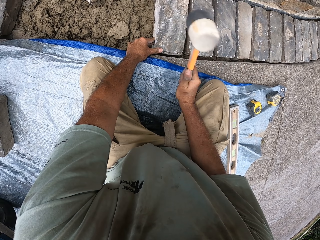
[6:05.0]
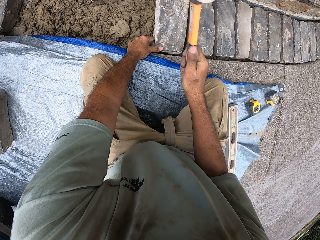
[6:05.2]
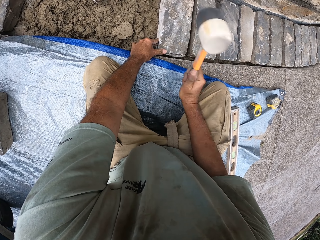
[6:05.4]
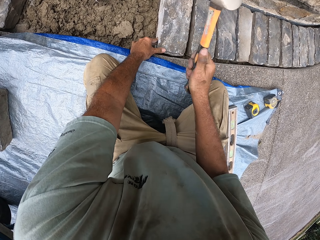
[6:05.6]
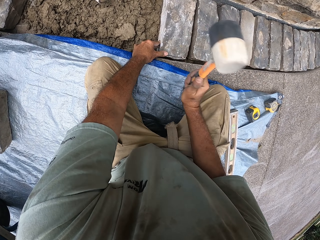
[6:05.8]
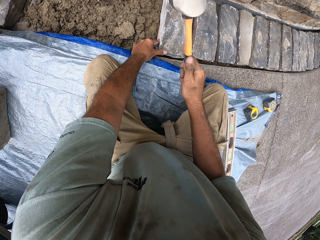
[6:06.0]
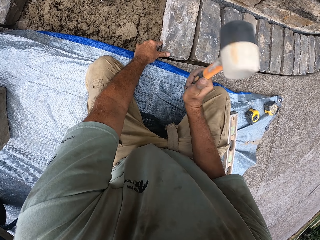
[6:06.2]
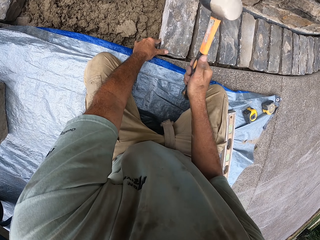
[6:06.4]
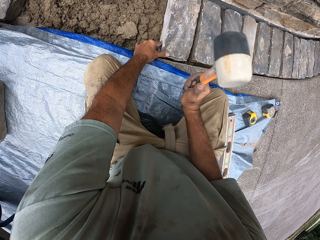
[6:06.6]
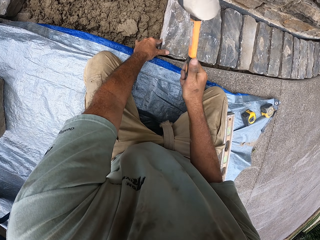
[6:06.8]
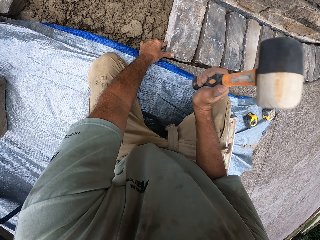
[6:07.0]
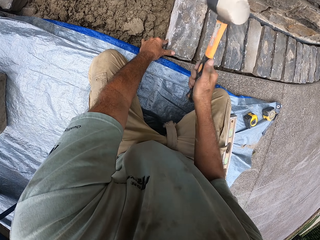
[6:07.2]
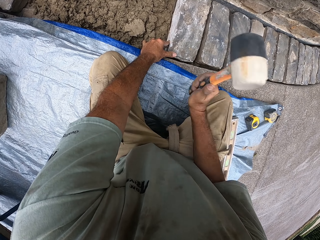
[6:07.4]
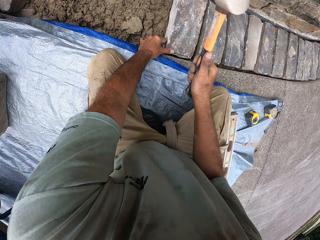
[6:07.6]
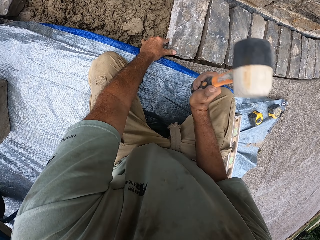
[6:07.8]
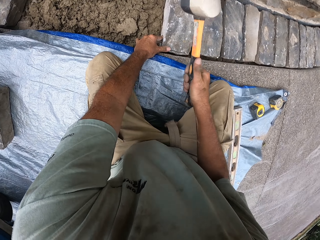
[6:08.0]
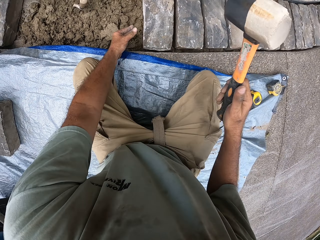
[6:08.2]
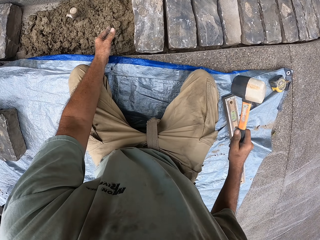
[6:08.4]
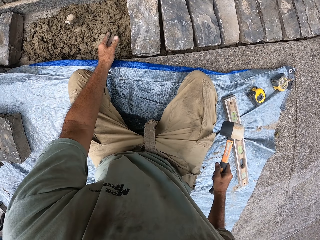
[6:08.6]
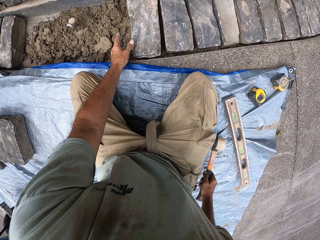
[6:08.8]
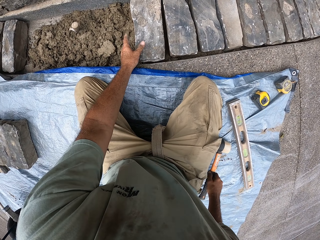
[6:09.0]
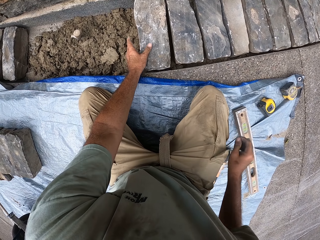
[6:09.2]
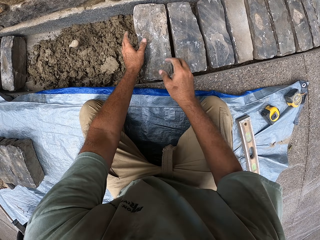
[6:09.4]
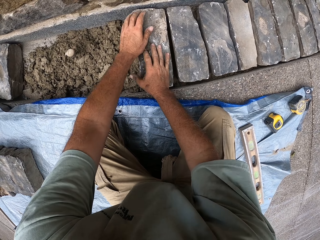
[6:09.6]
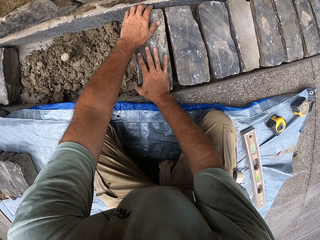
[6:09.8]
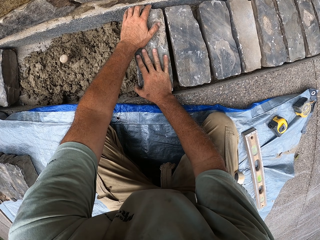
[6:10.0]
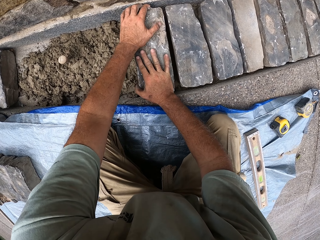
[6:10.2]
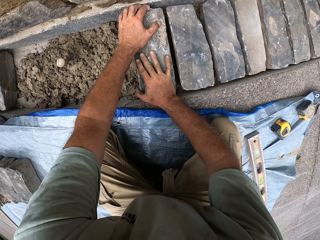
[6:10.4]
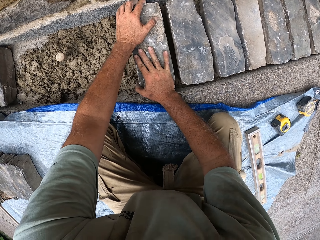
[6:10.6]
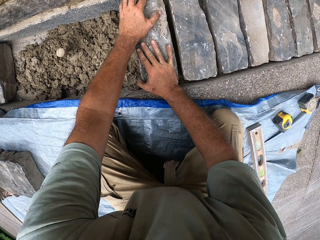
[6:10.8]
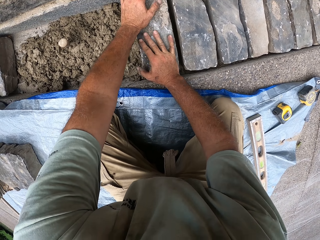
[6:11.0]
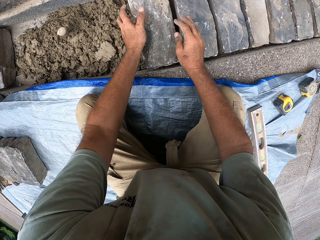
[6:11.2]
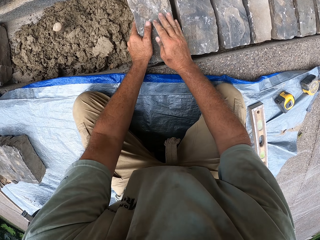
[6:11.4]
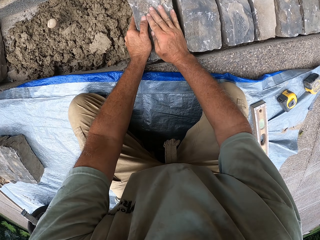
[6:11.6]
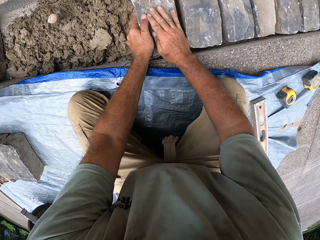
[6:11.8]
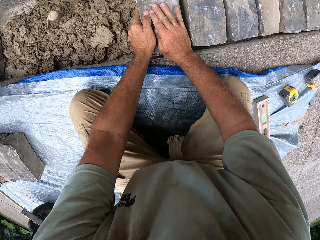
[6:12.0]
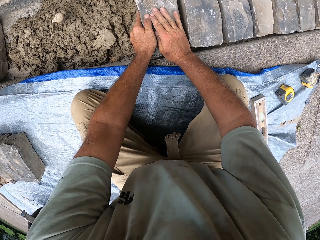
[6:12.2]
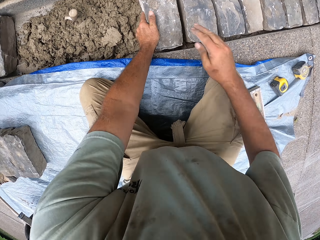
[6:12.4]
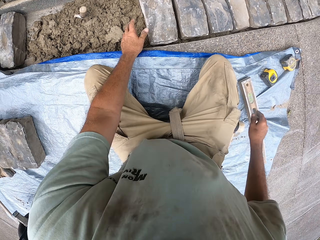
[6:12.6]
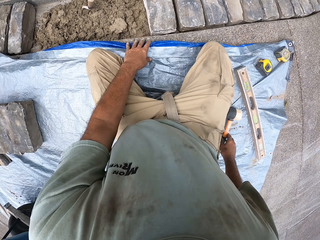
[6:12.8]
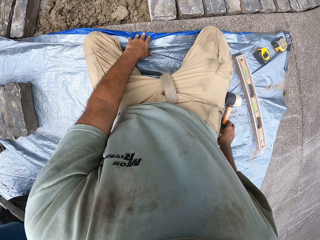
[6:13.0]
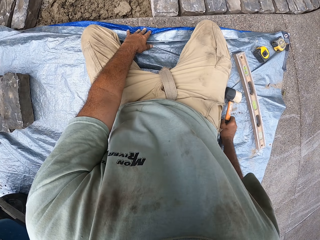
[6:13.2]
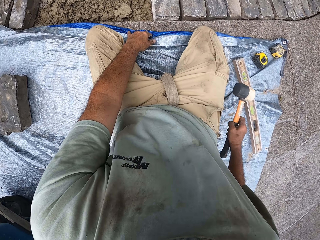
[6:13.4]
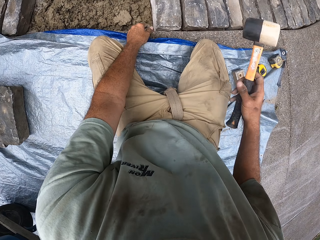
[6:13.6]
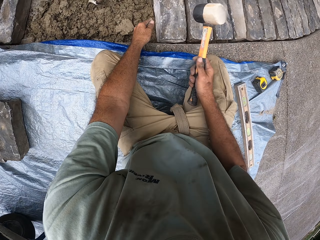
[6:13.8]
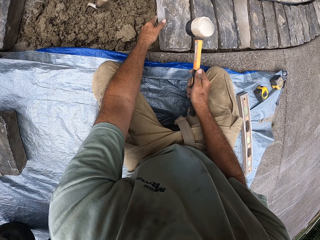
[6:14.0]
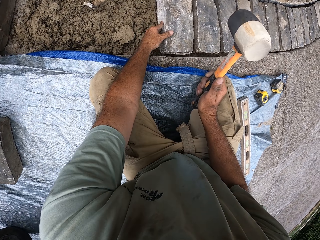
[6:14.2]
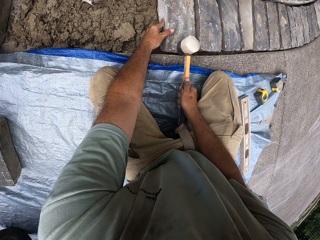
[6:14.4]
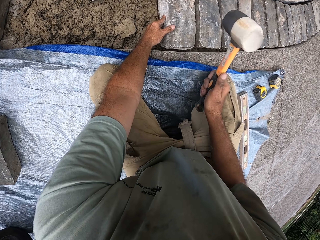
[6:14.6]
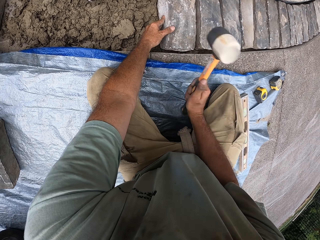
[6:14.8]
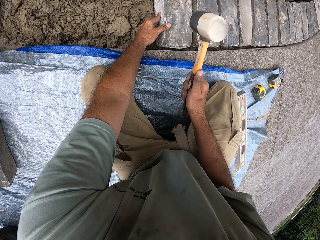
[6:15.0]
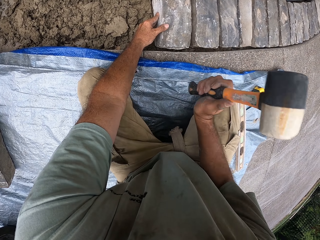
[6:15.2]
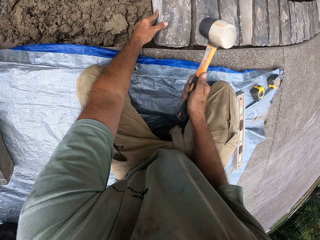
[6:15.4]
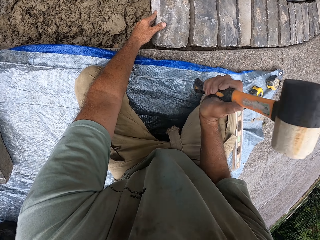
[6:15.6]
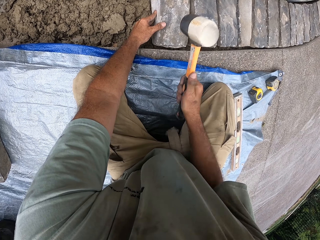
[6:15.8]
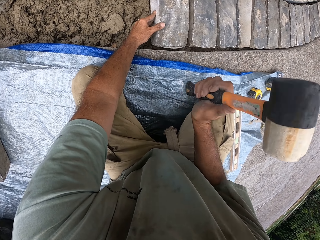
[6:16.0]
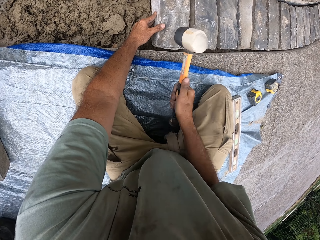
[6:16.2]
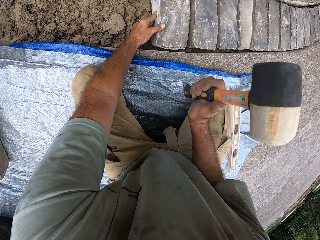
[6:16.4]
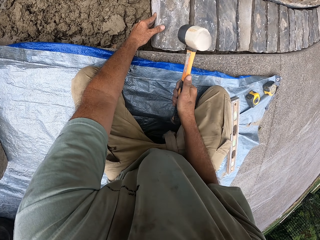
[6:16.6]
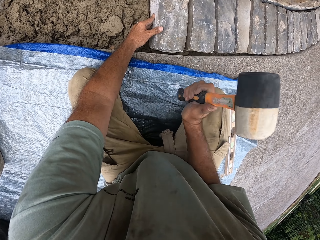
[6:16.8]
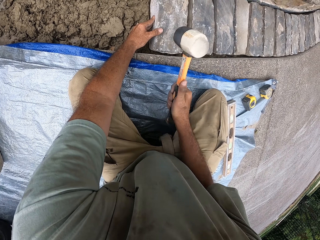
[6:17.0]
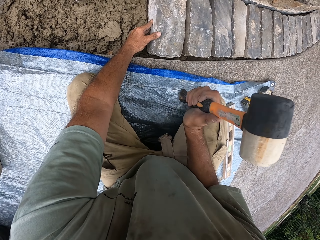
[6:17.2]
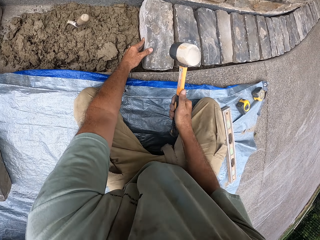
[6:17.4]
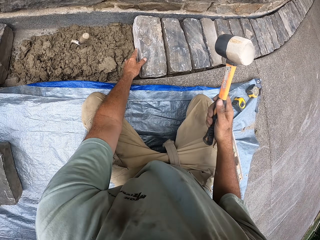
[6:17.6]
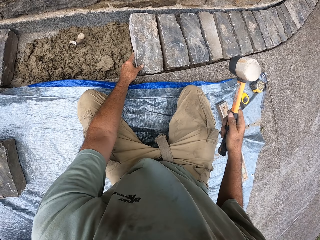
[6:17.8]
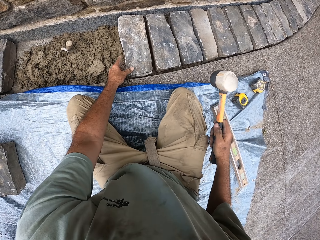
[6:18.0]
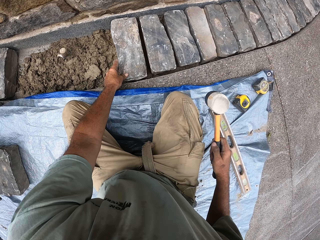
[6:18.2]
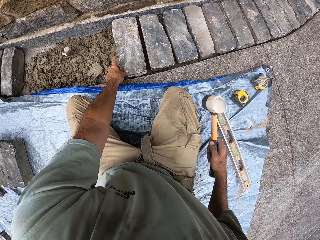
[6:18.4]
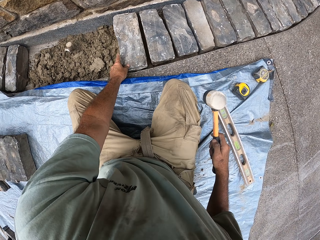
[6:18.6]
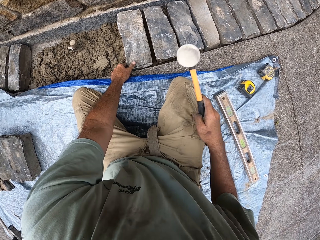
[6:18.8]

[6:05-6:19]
The camera wearer drops the hammer. They hold the stone bricks. They pick up the hammer. They knock the stone bricks with the hammer.

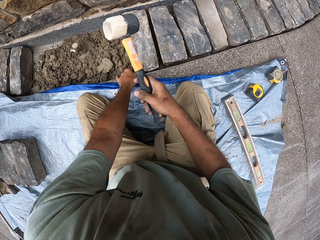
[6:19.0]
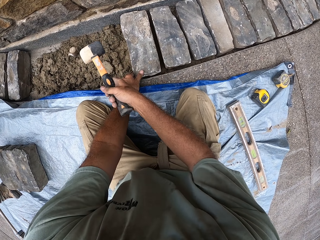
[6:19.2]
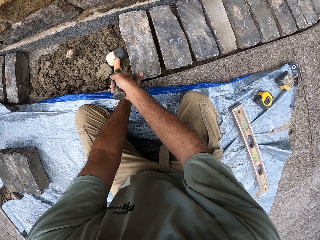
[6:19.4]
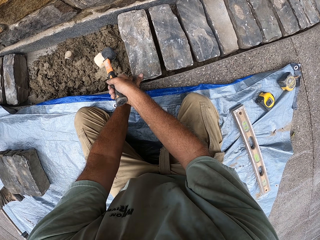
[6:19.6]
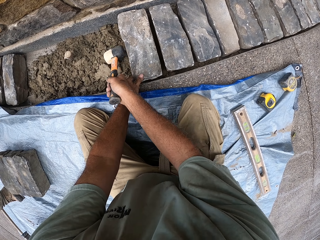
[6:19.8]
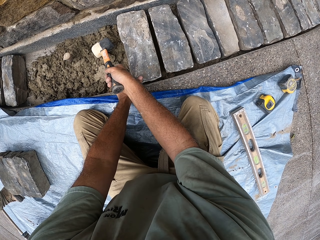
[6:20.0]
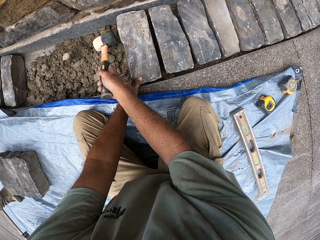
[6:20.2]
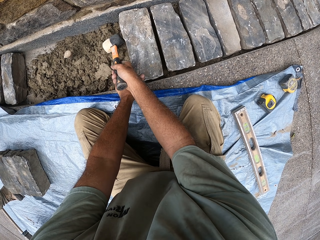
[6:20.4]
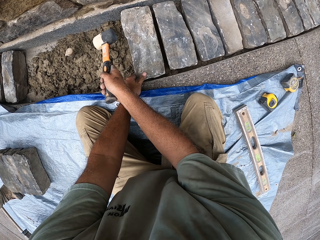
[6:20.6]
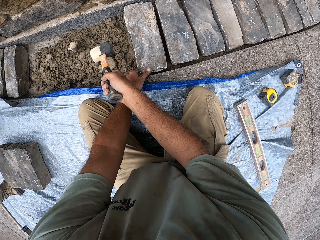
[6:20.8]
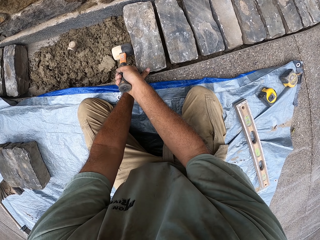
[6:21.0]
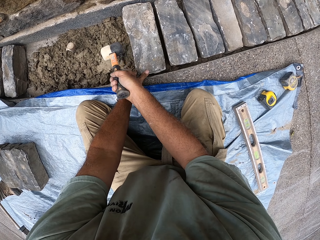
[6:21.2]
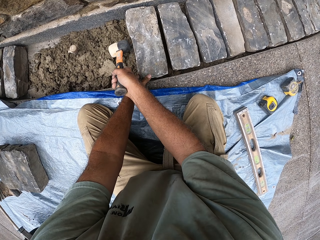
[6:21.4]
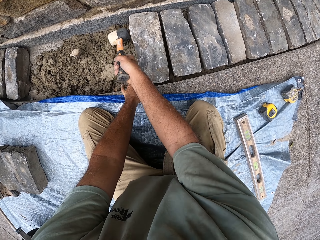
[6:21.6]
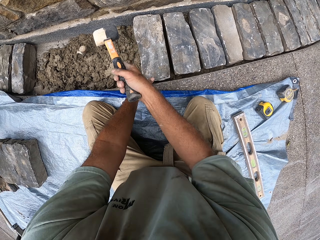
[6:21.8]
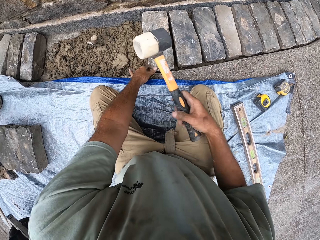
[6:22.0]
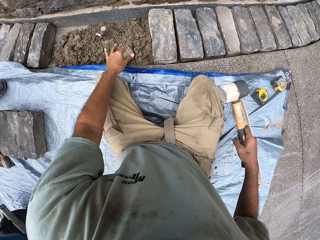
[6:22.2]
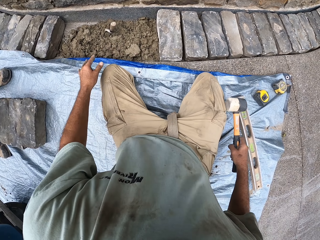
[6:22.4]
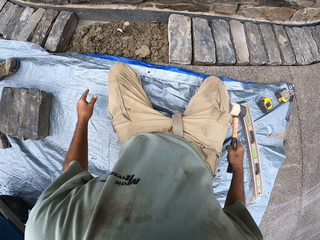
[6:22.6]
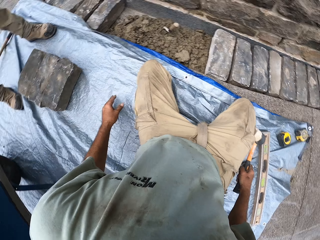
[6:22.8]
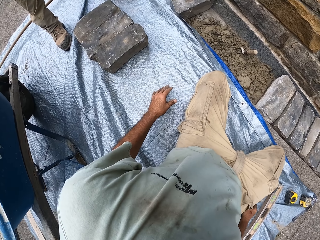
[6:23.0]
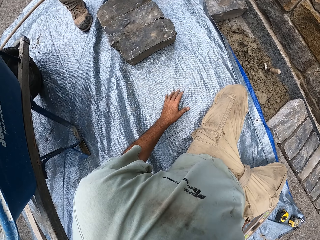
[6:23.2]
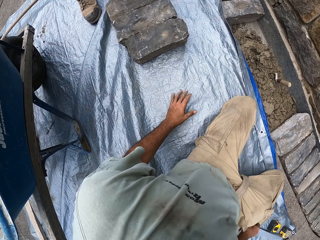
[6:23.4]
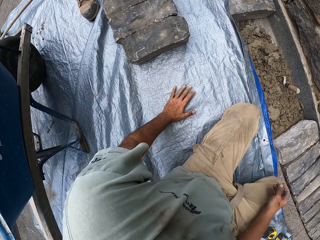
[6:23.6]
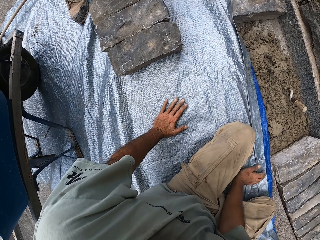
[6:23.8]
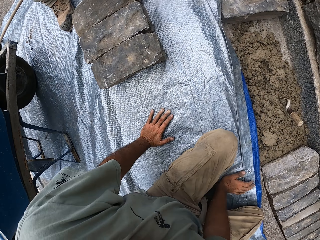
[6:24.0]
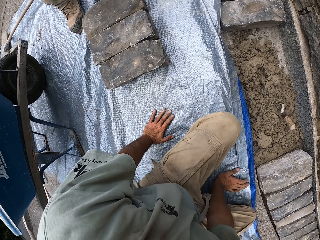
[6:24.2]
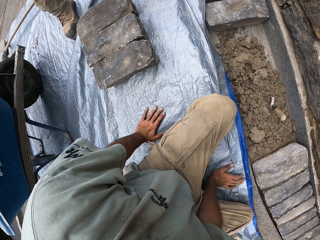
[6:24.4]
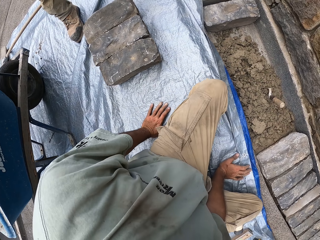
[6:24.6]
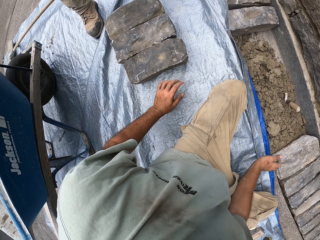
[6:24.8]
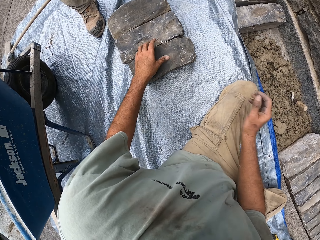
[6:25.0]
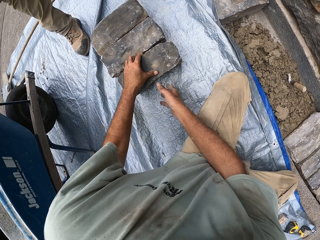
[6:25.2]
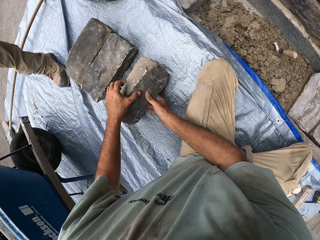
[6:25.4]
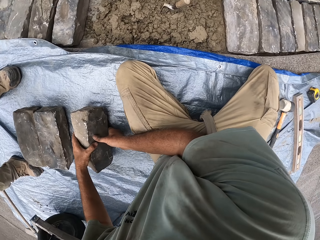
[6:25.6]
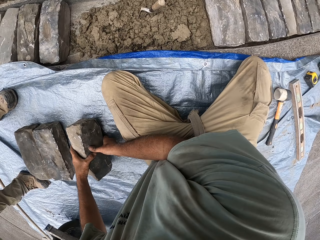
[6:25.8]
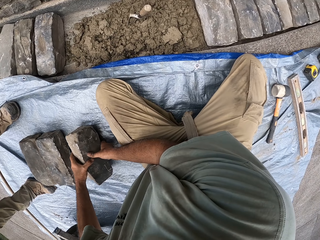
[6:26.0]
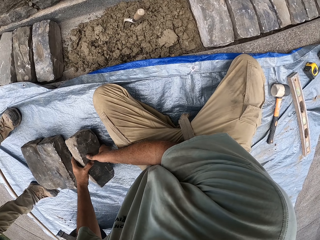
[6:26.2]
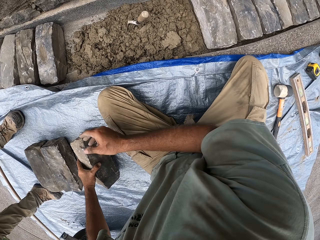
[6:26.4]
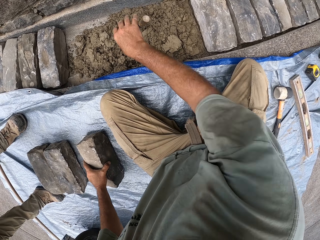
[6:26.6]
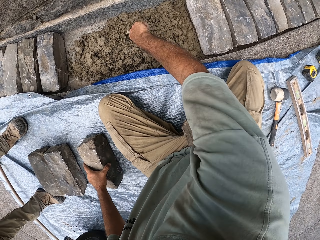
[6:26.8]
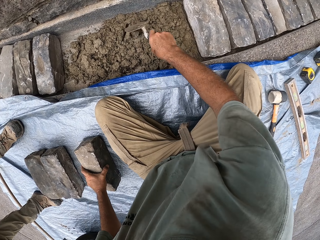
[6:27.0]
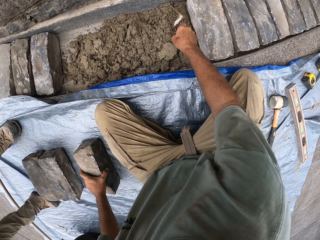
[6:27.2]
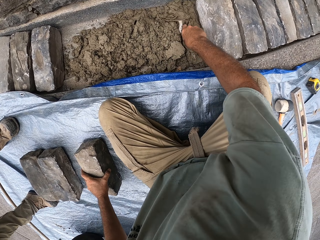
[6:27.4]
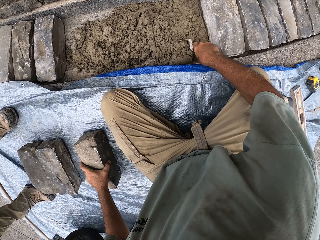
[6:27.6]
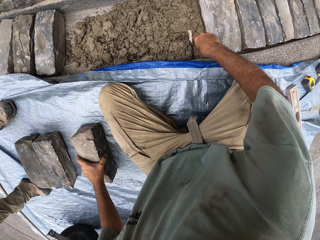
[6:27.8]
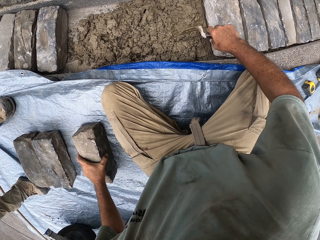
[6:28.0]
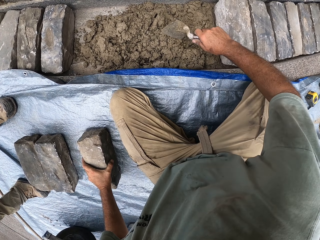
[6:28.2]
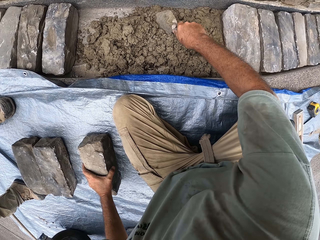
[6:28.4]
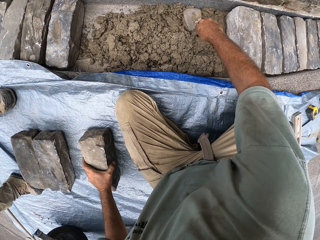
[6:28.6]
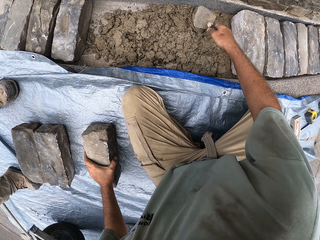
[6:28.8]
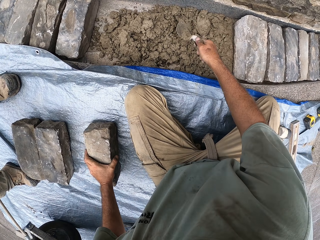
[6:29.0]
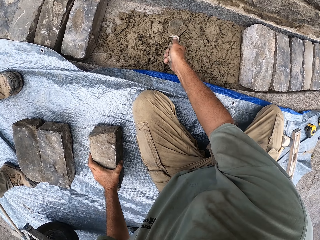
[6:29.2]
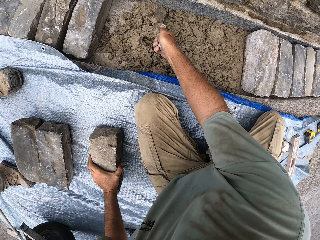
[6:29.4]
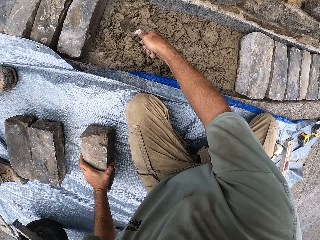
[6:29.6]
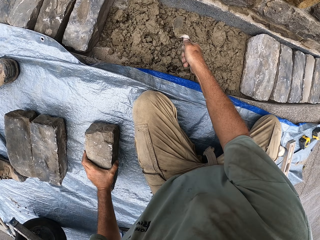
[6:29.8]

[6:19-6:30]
The camera wearer drops the hammer. They pick up the stone bricks. They pick up the trowel. They sand with the trowel.
